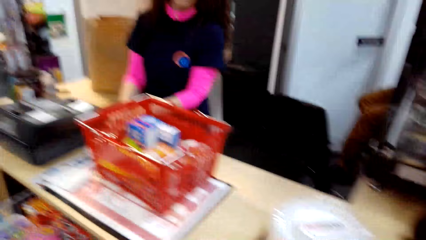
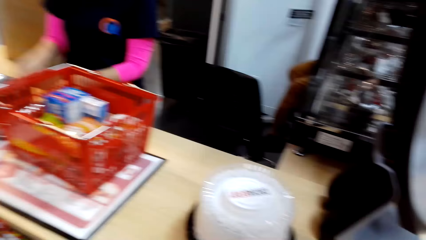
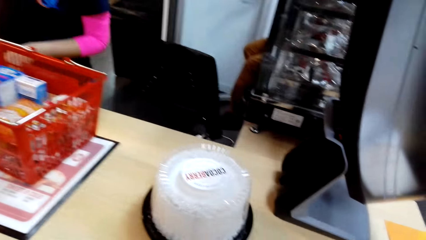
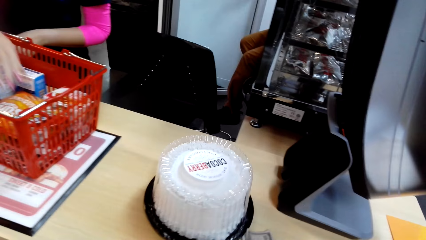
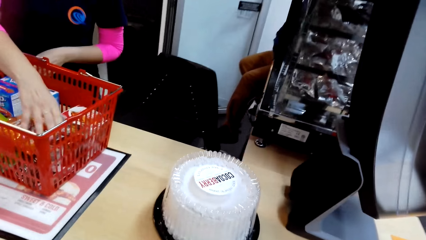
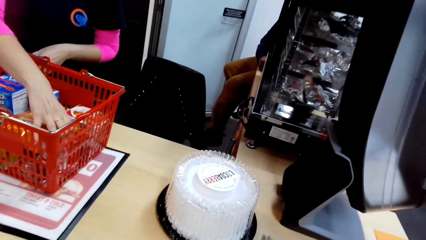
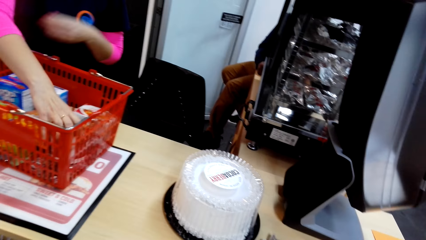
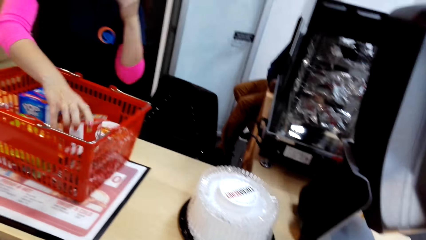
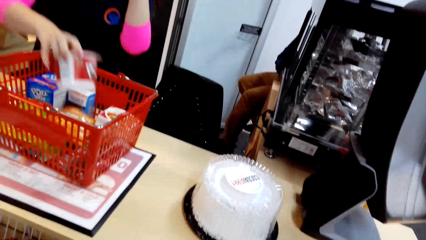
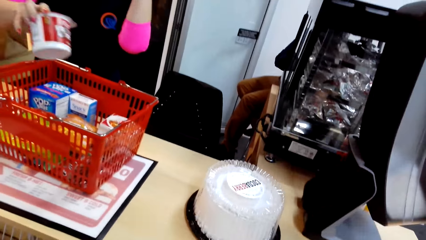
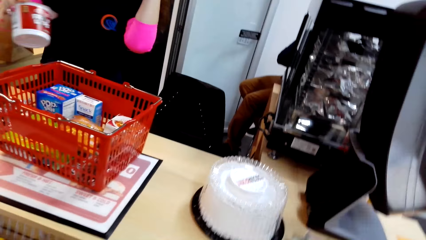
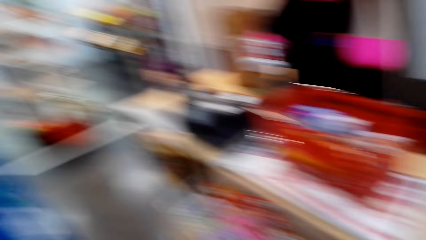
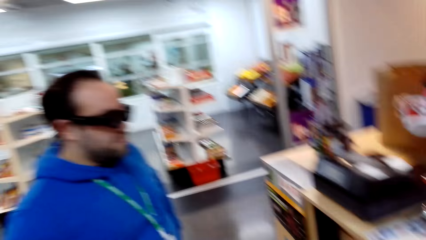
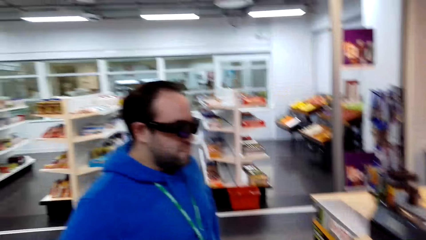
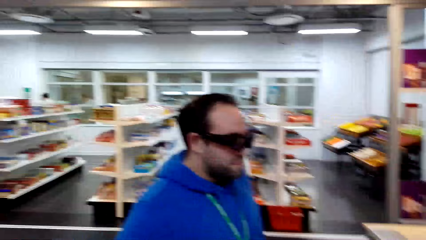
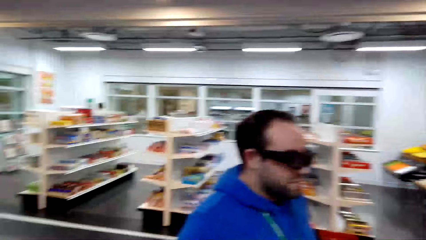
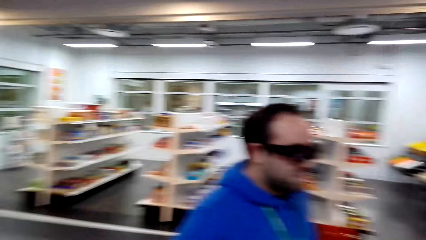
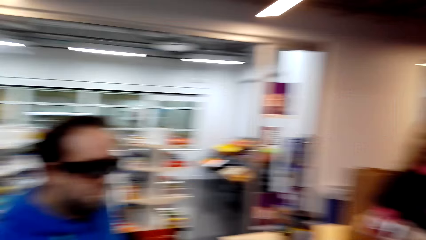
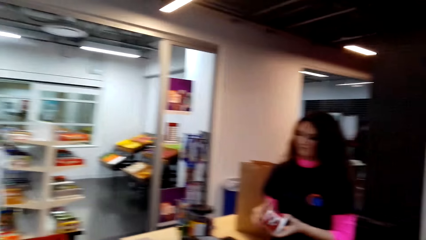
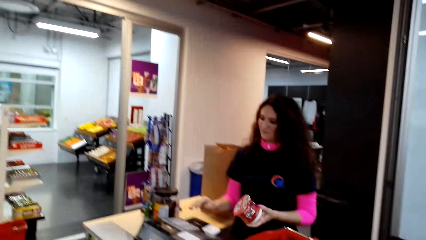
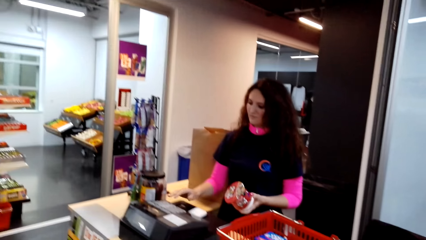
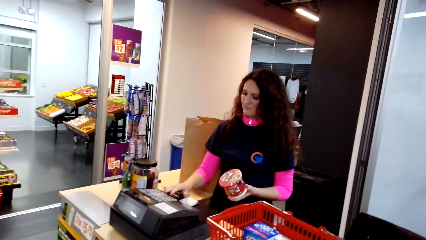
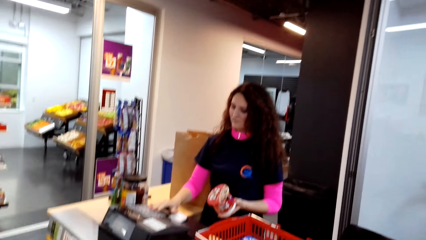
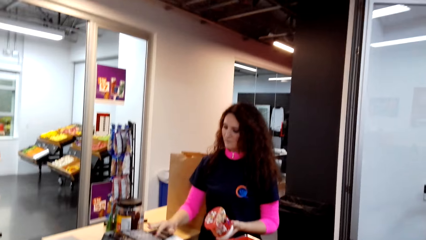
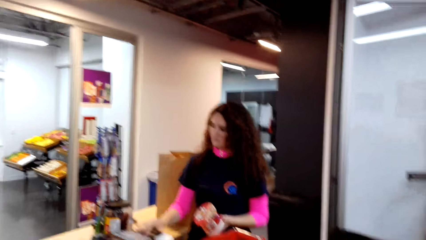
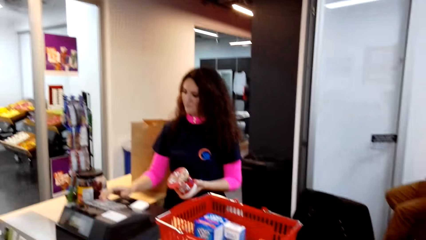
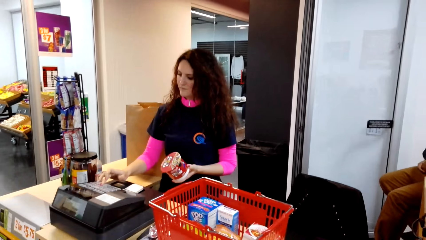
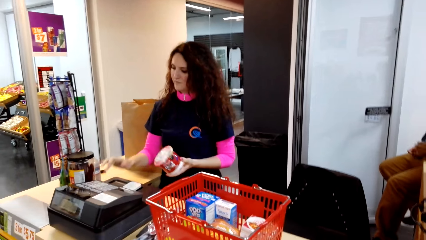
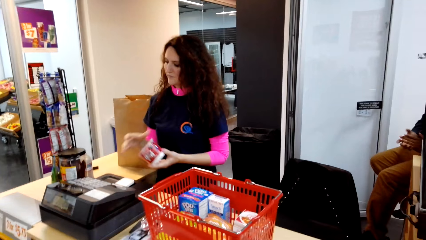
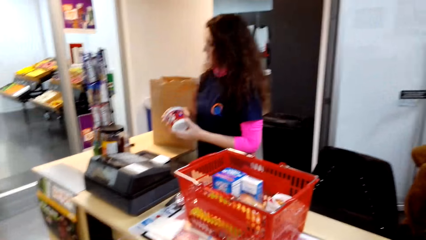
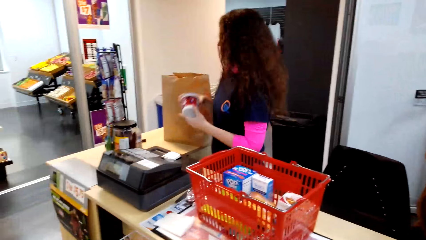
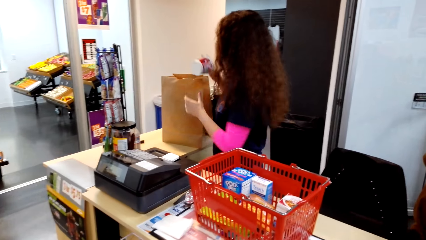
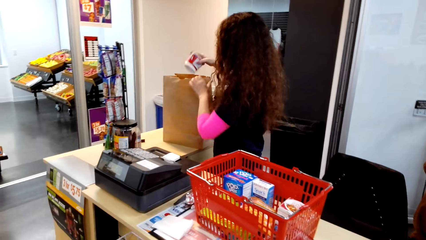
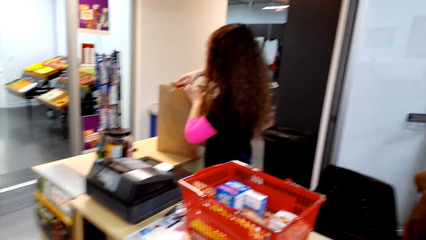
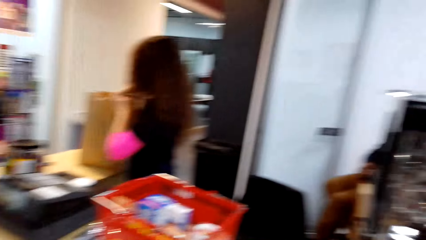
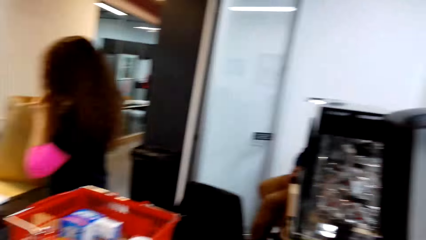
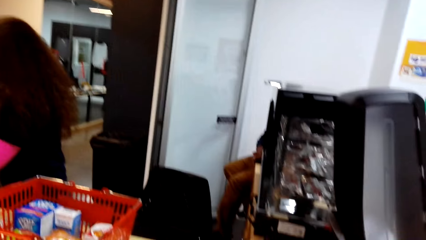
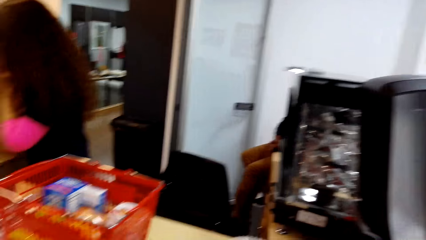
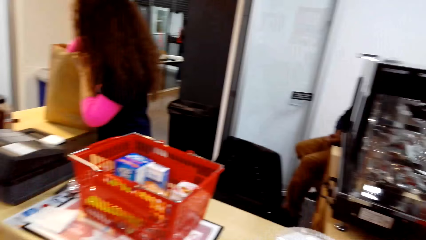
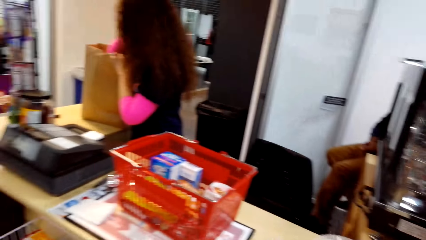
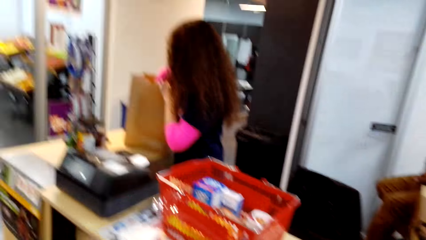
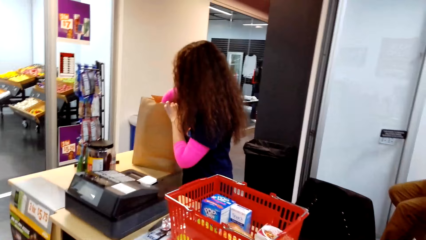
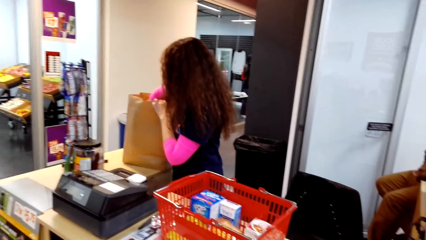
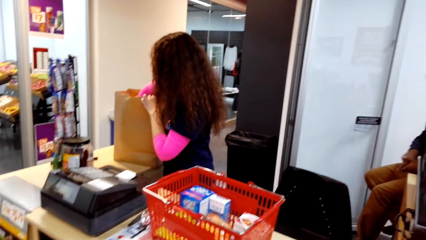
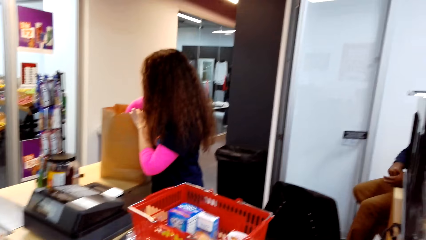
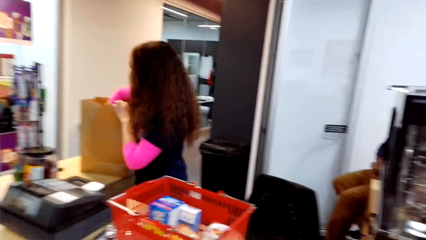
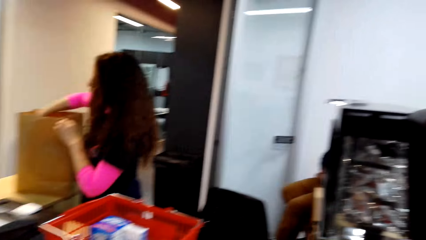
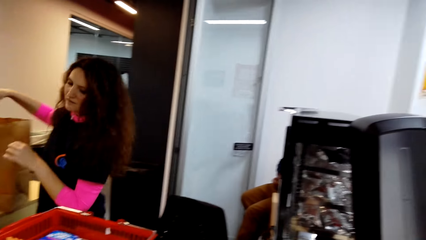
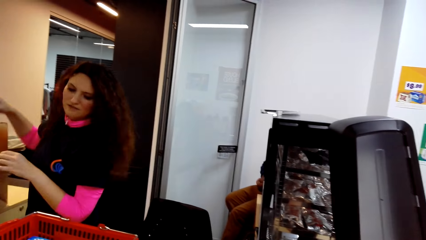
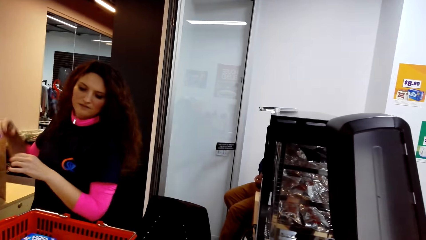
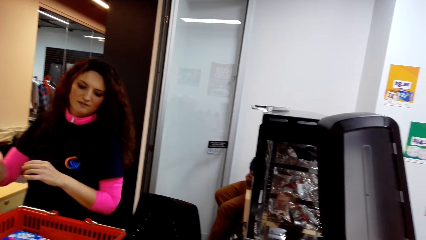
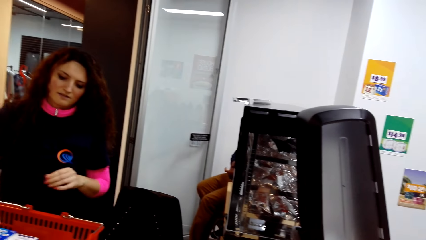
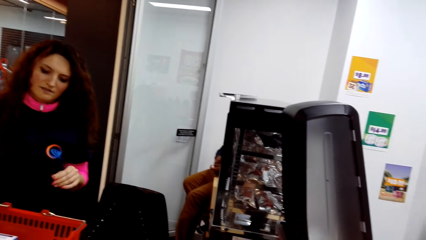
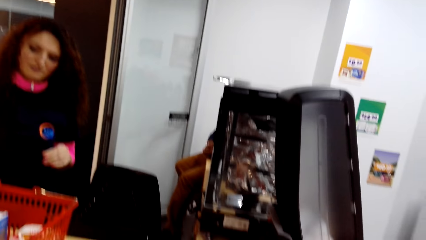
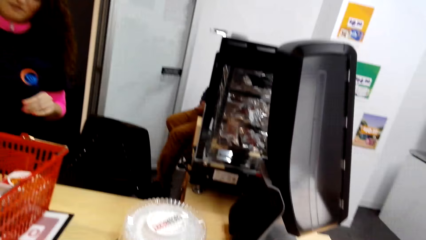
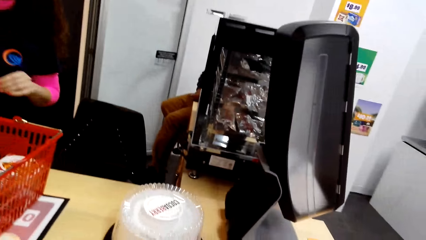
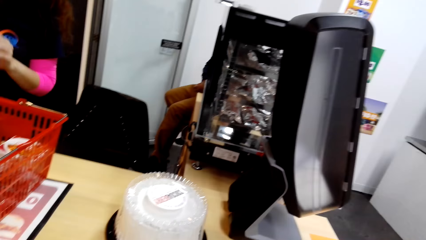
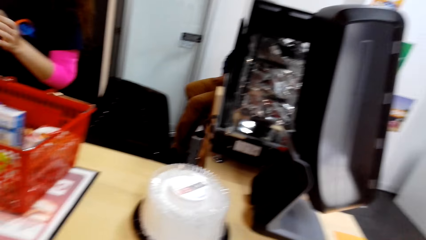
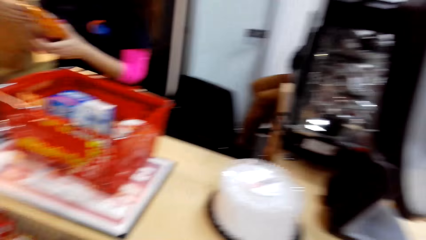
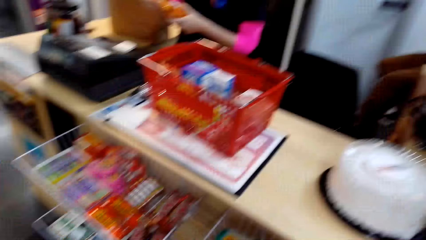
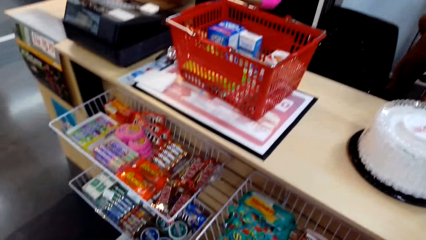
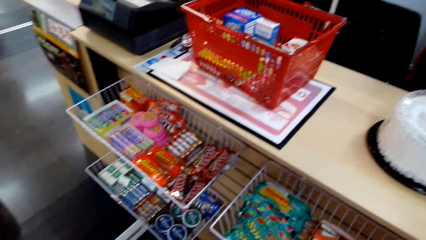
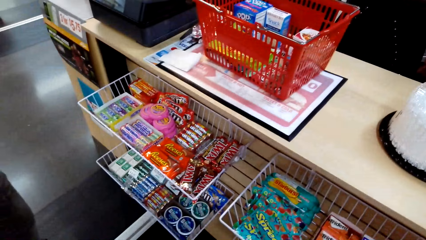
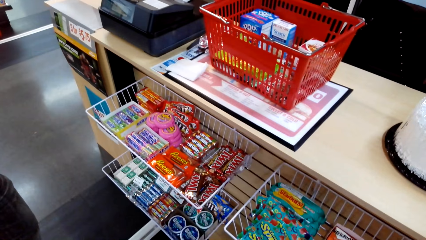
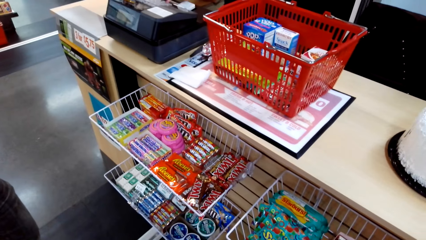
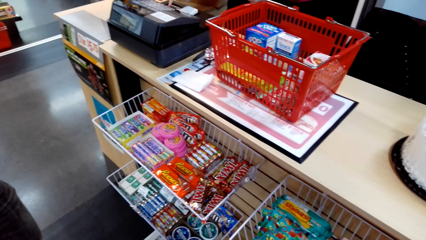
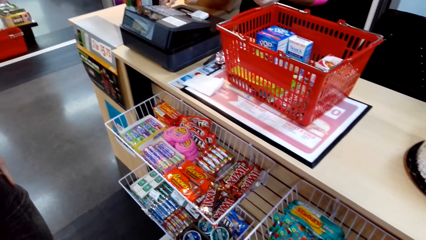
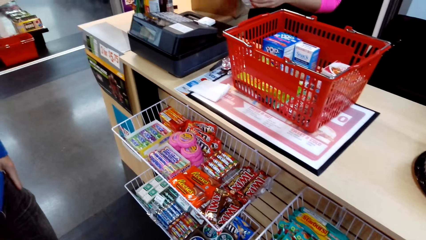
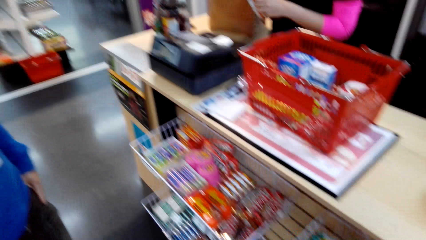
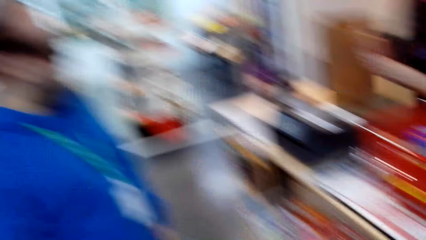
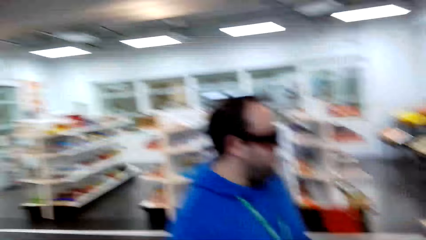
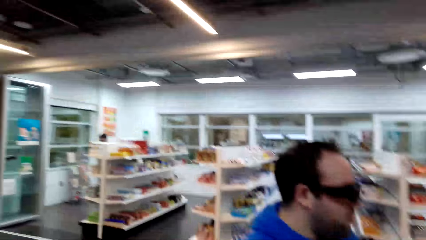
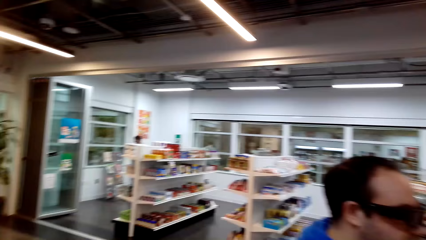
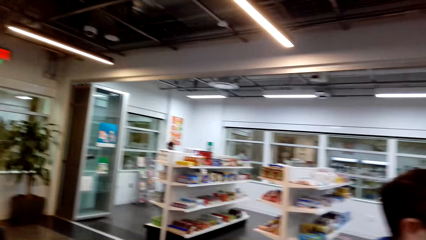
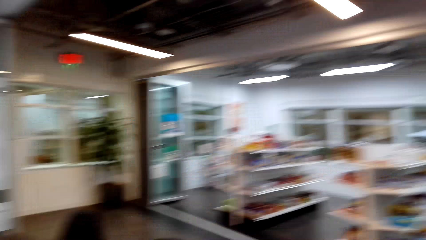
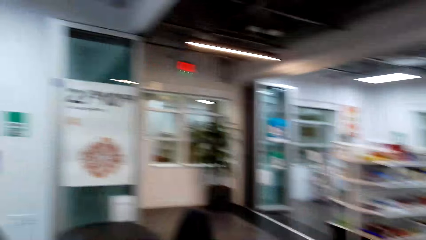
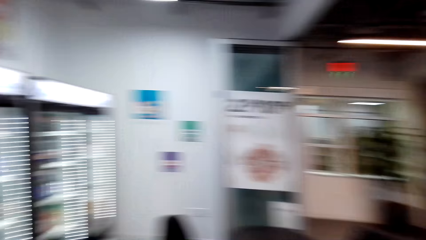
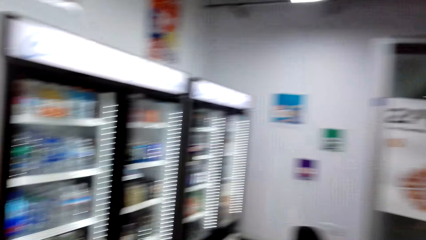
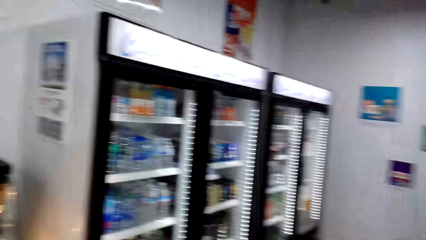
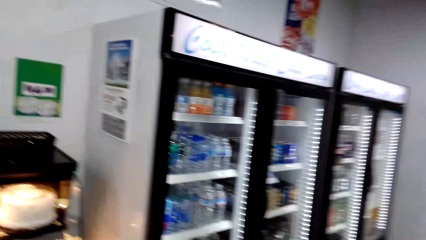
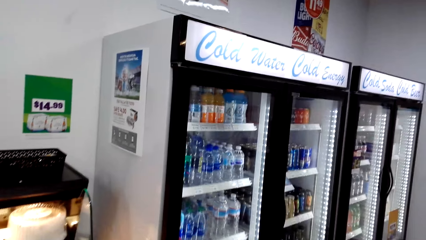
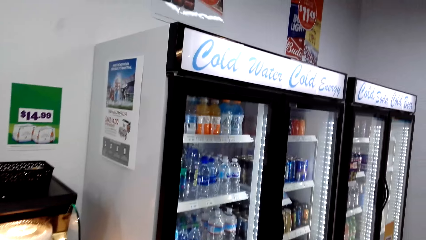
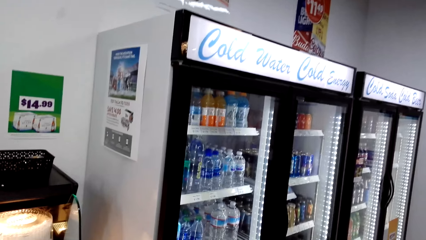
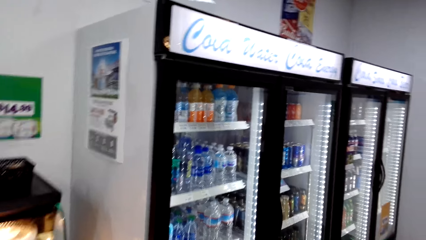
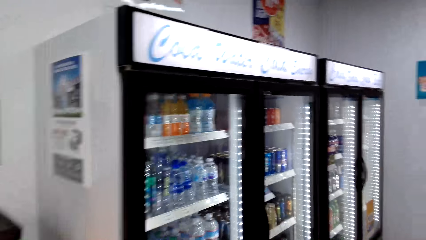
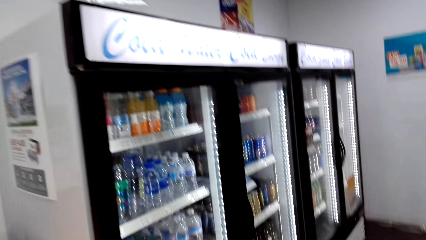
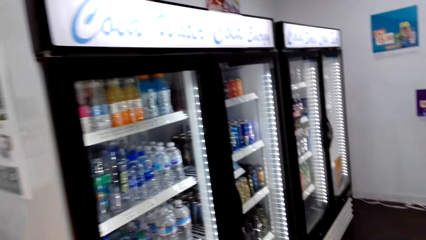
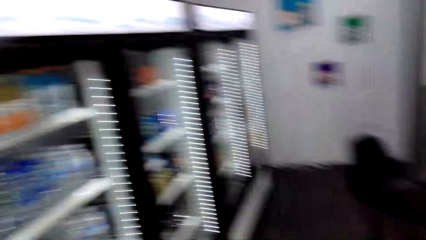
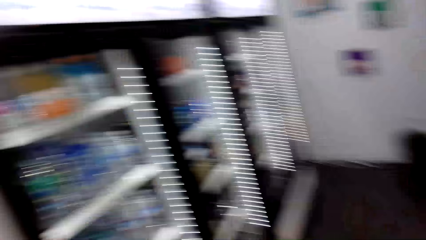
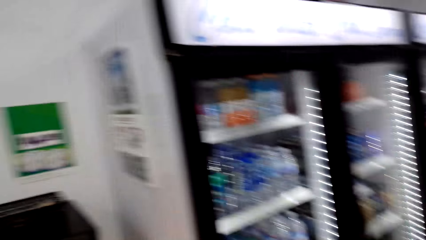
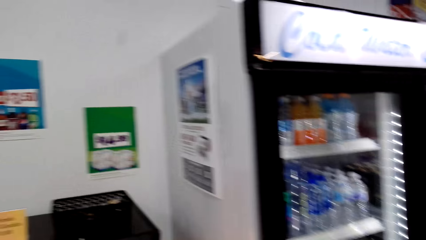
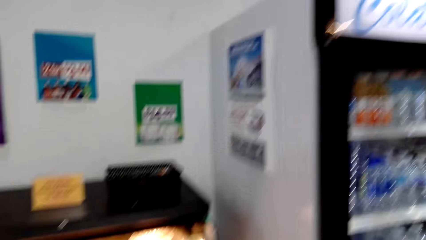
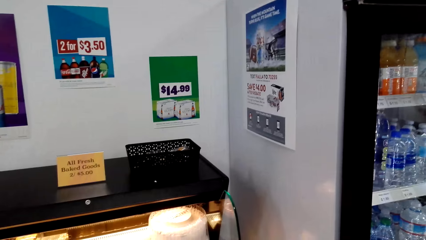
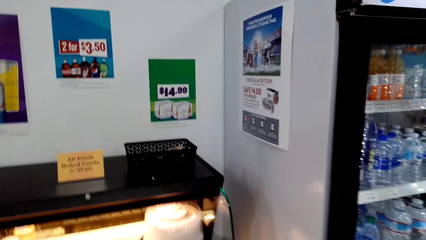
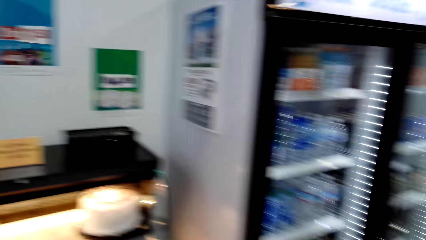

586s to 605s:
A lady puts shopping on the counter. The lady picks the shopping and moves a hand towards the face. She presses the cashier machine. The camera wearer holds the shopping with the other hand. The lady holds a carrier bag and puts the shopping in the carrier bag. She holds the shopping with the other hand and operates the cashier machine. The camera wearer moves around.
